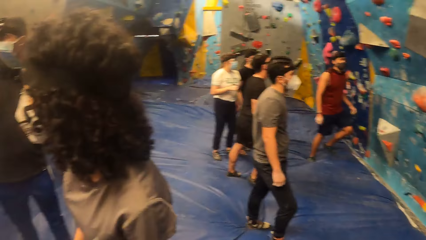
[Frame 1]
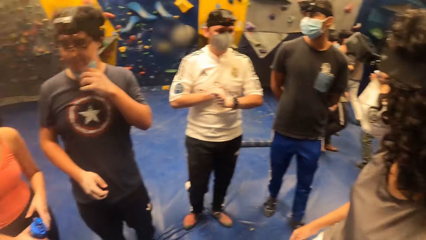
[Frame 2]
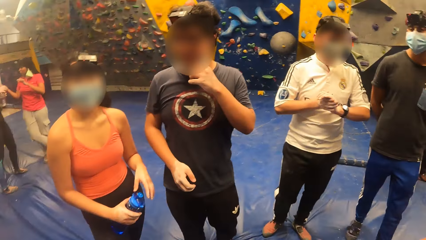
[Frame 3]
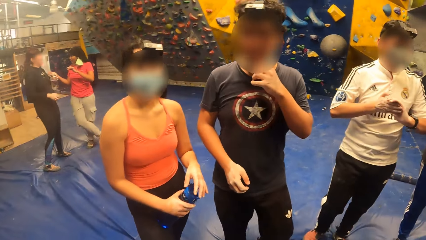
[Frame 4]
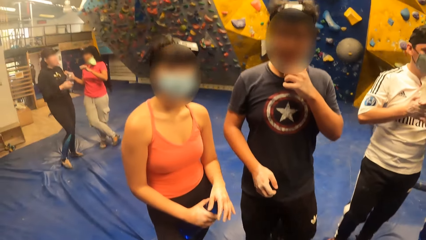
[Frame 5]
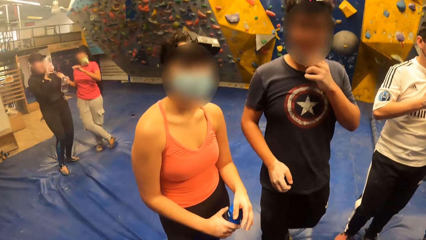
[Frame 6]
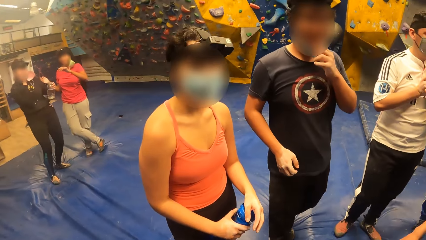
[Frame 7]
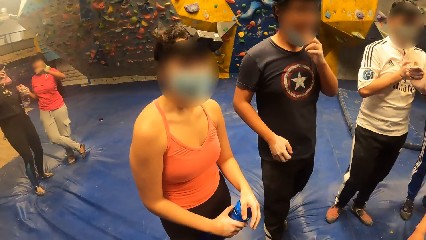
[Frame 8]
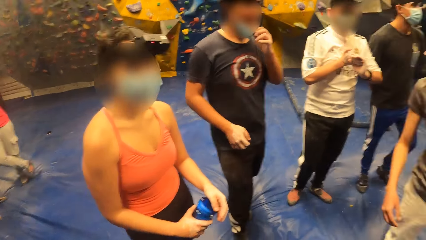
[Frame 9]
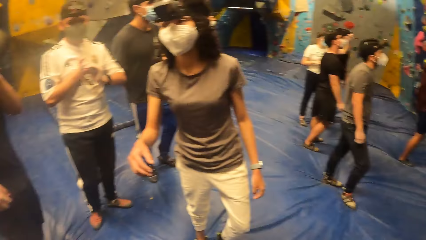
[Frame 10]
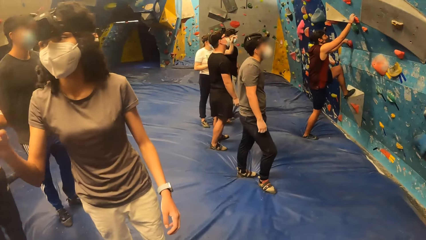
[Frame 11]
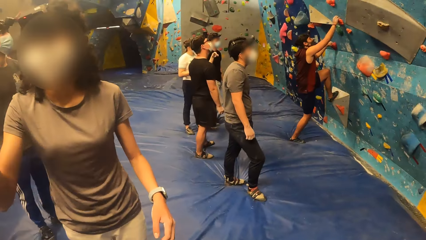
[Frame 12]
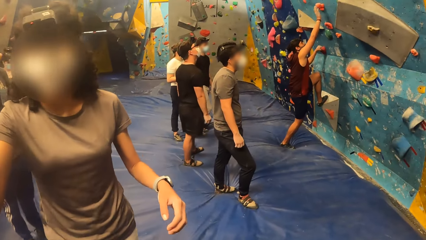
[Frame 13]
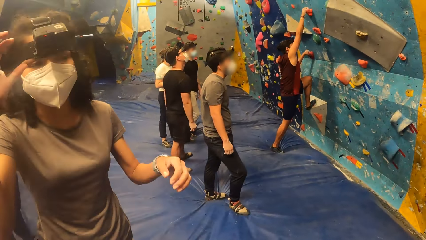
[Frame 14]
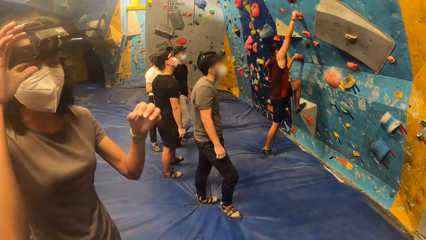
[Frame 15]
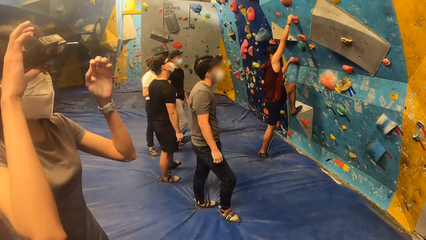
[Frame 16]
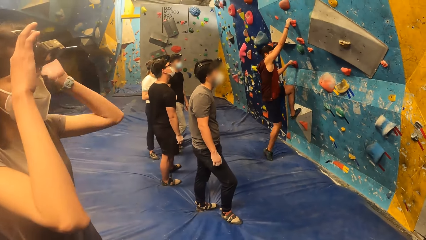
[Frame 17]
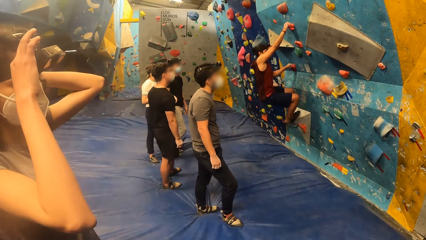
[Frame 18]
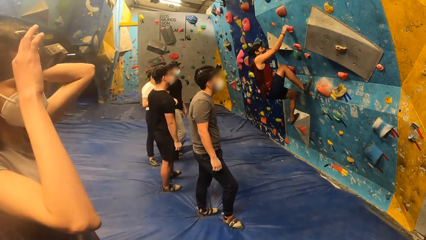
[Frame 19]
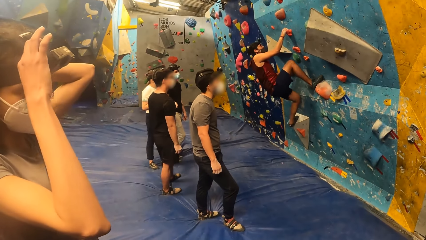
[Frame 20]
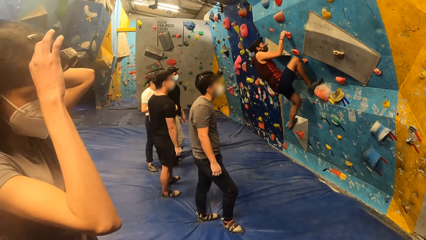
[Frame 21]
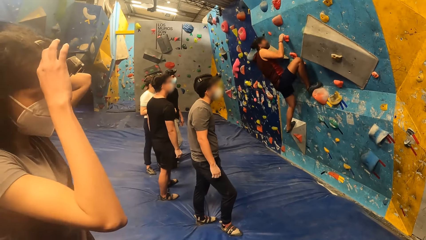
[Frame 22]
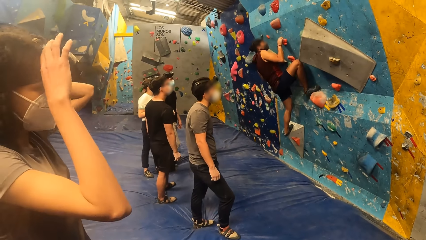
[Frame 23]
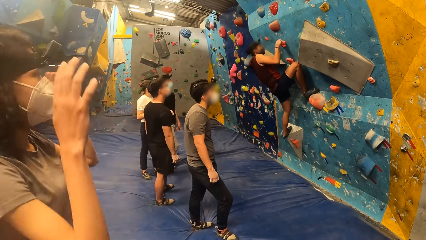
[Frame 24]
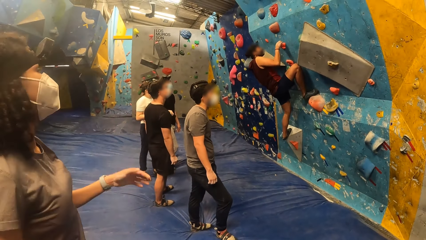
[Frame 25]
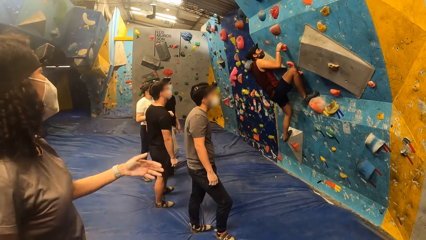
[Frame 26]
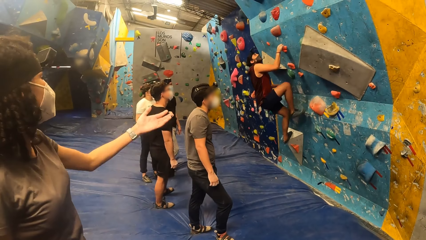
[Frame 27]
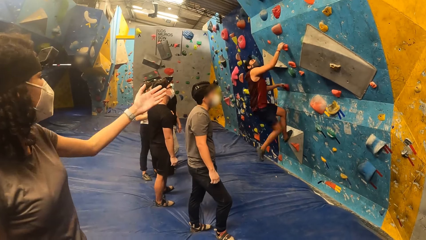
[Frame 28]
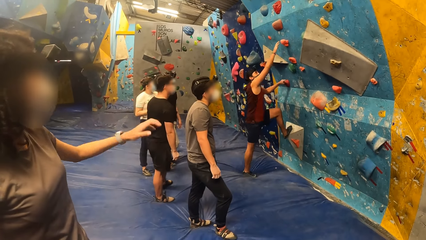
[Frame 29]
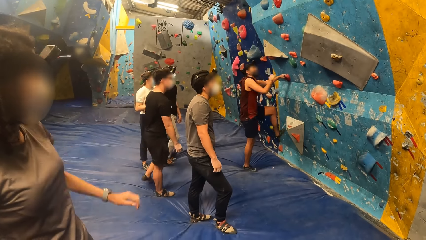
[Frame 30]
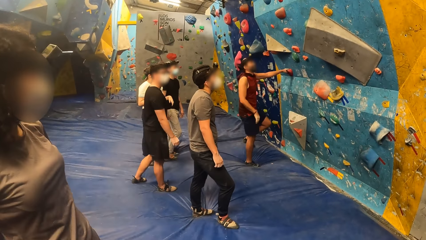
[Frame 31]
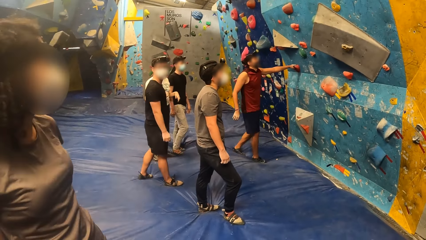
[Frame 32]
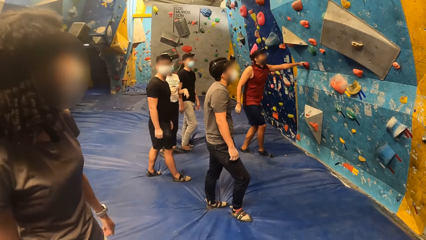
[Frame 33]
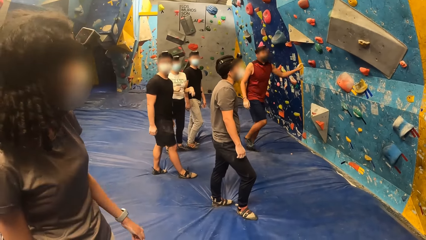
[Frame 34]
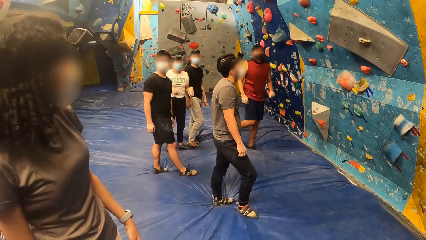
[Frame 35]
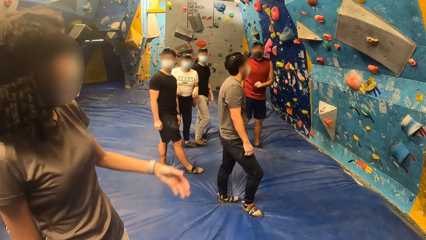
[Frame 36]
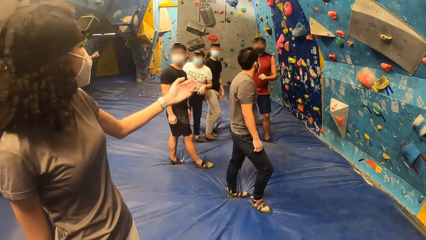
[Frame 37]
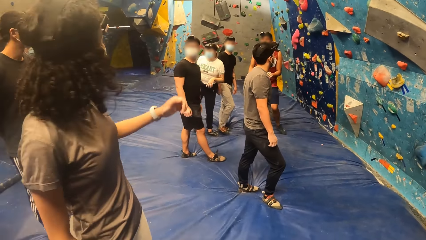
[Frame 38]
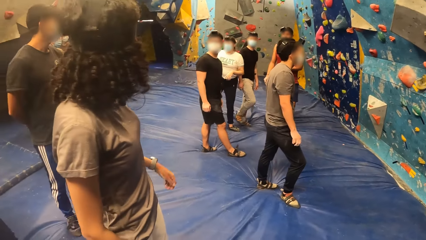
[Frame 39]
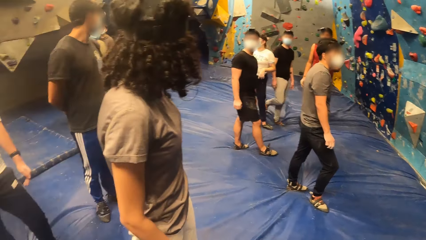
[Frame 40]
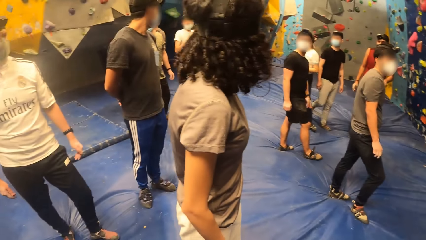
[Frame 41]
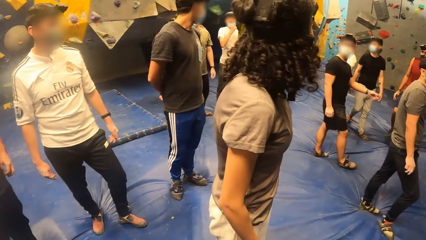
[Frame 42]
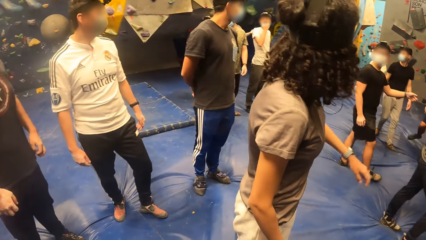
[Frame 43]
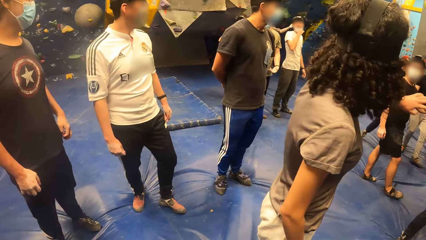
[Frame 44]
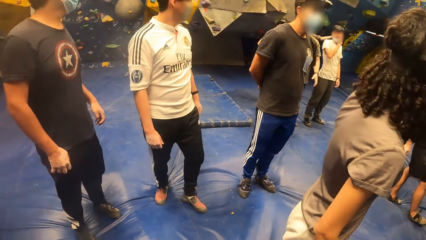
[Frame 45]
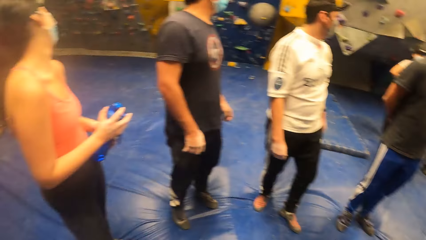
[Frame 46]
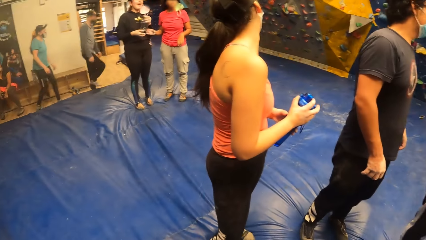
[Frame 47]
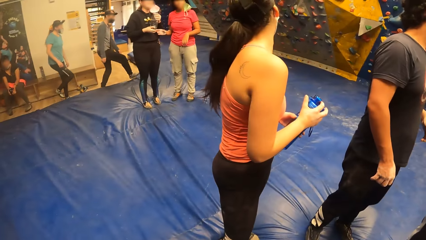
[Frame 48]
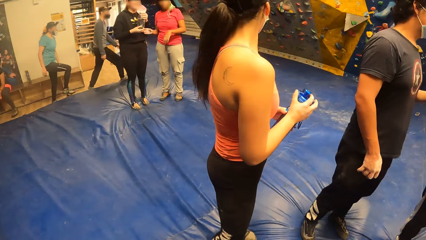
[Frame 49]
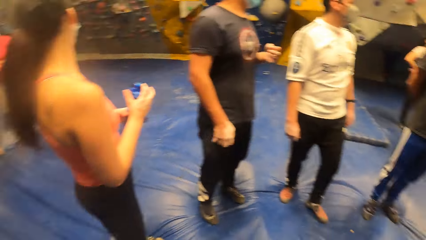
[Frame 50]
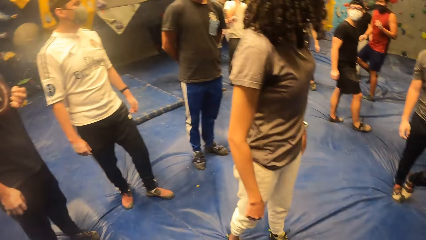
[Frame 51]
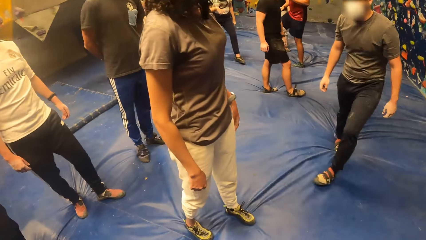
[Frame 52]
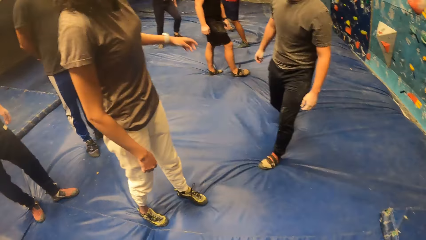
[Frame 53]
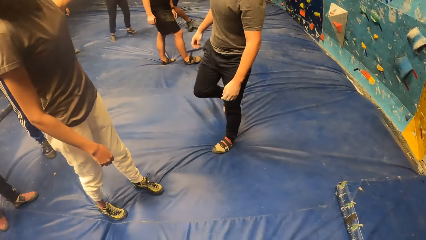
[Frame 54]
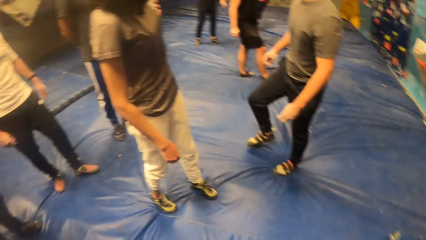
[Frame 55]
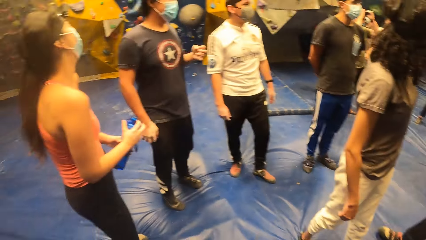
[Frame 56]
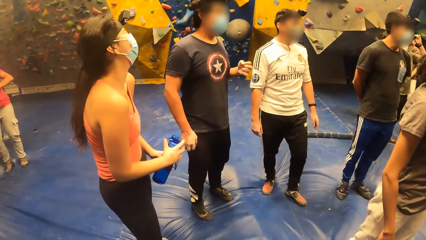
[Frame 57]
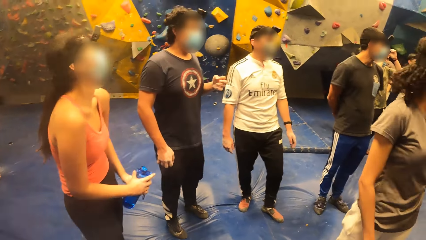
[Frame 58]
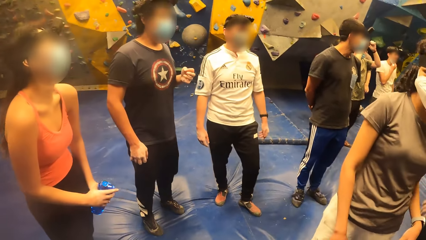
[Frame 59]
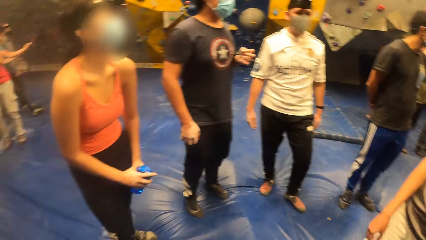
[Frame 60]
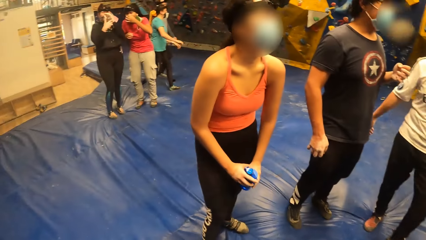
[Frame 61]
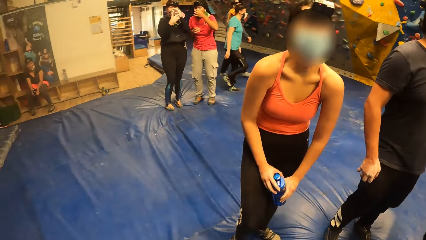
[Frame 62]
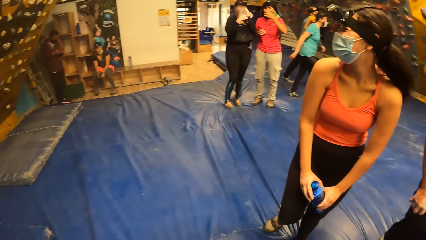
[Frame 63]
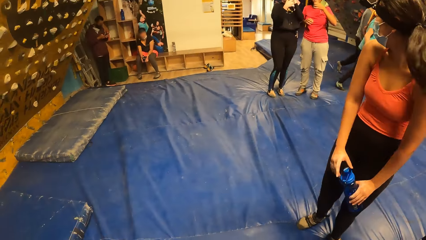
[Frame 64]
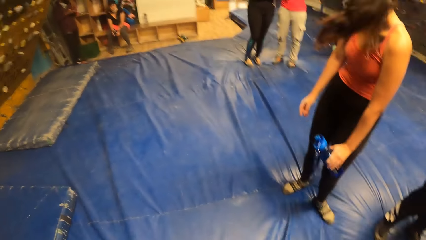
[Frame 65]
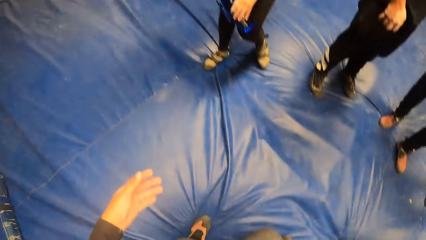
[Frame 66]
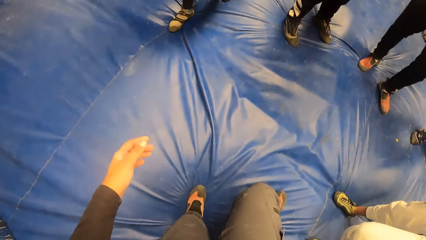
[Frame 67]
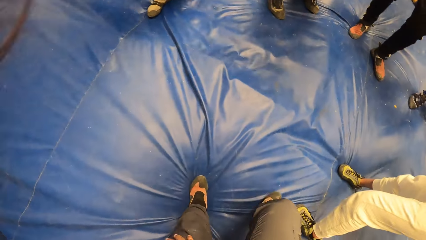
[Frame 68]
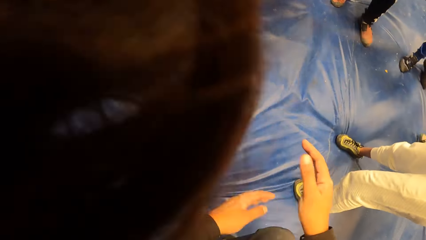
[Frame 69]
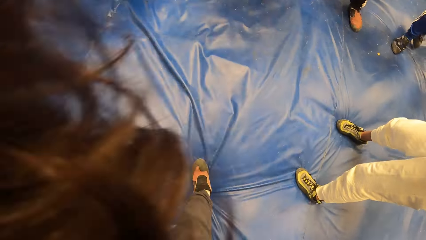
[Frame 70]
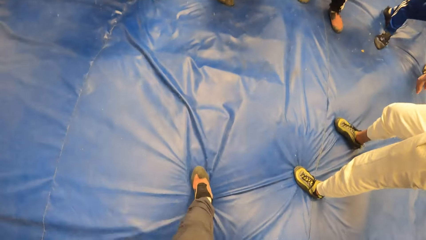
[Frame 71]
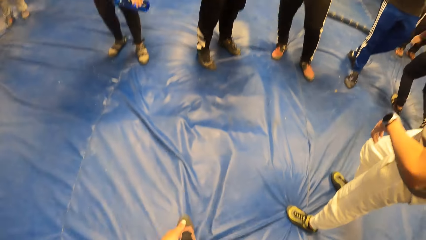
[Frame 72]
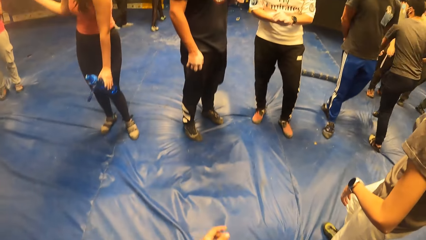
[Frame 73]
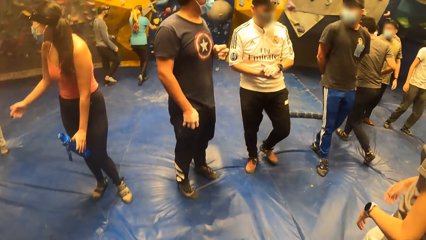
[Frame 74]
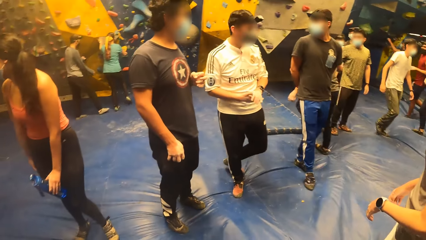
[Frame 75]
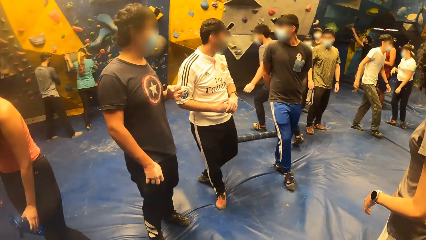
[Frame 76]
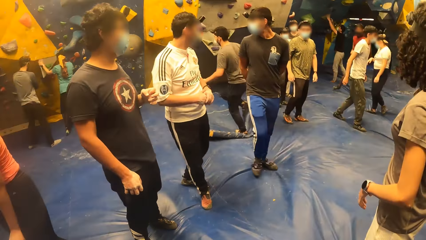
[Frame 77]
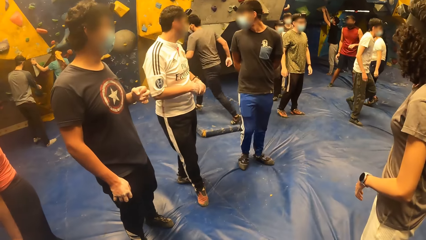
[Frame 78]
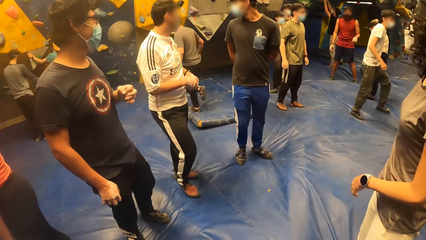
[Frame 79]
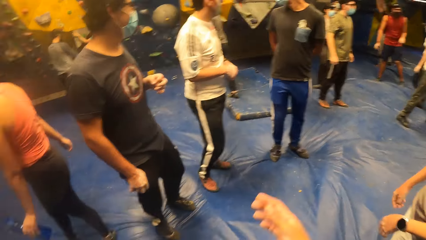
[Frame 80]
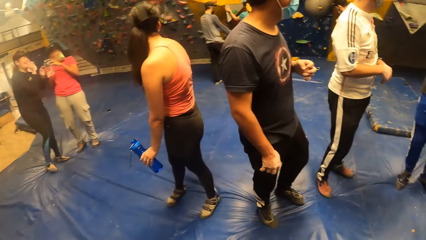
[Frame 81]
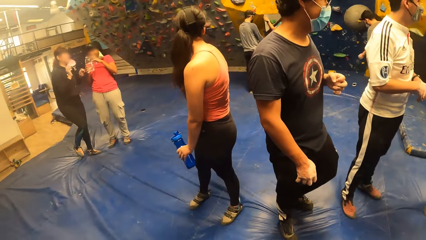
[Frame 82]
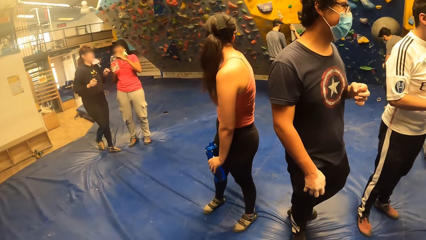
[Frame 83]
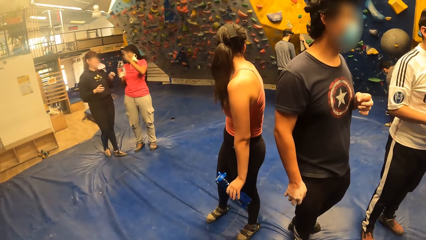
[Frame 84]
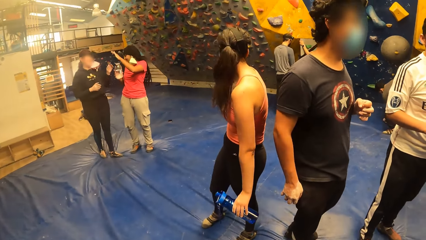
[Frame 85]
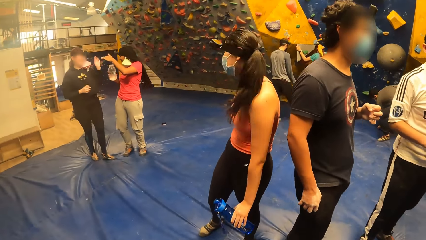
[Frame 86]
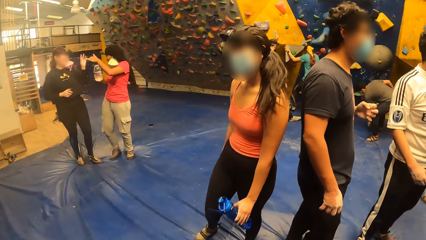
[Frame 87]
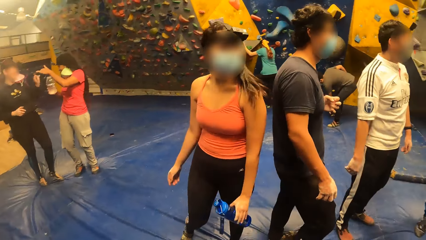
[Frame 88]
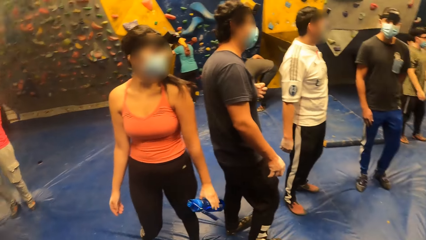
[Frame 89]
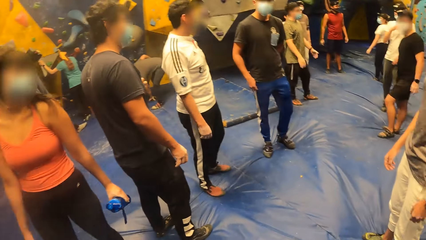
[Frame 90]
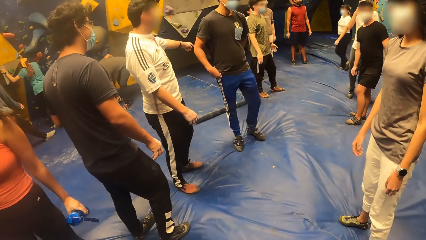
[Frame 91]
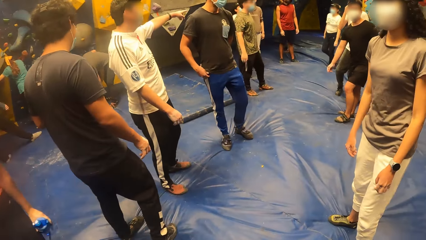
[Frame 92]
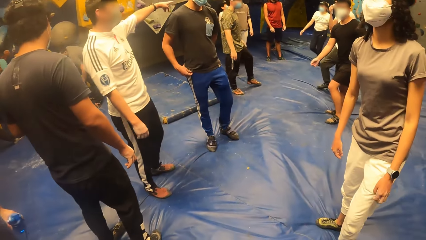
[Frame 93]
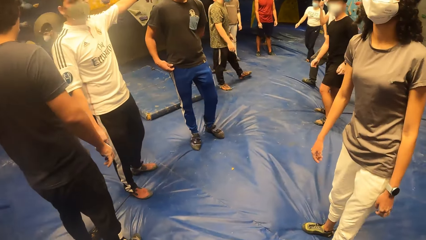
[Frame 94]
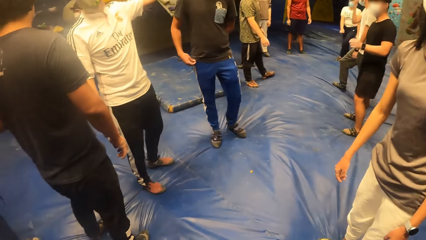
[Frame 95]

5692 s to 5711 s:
The camera wearer converses with a woman and a man. Another woman adjusts a camera on her head with both hands. The camera wearer looks around.
